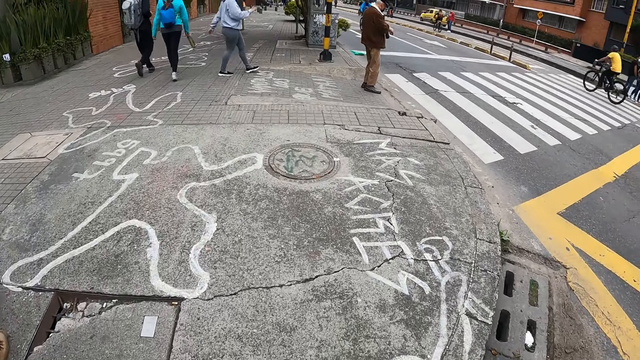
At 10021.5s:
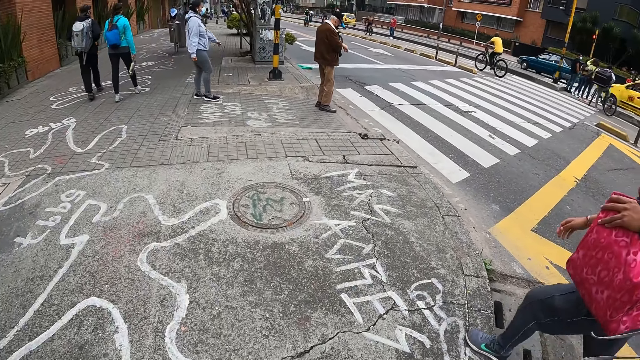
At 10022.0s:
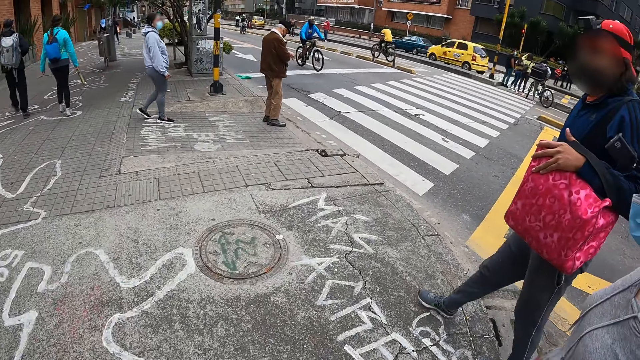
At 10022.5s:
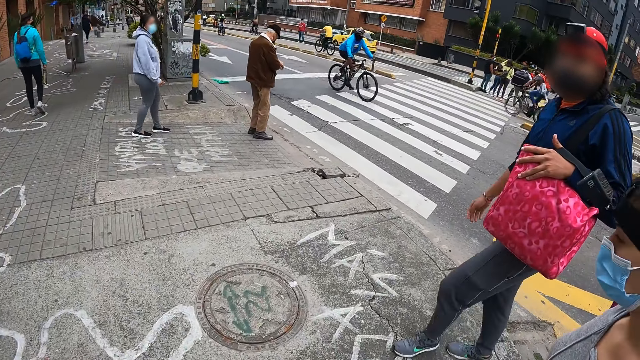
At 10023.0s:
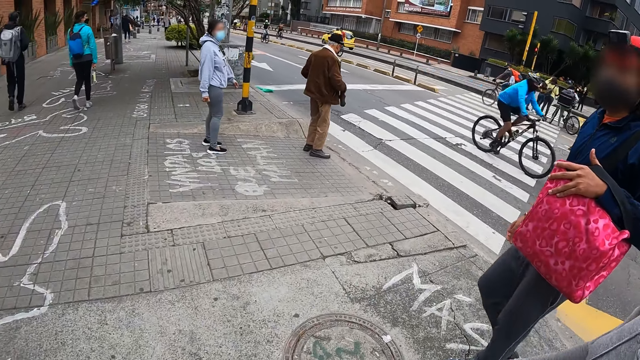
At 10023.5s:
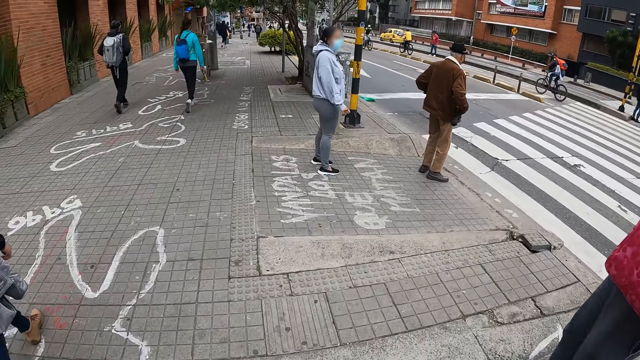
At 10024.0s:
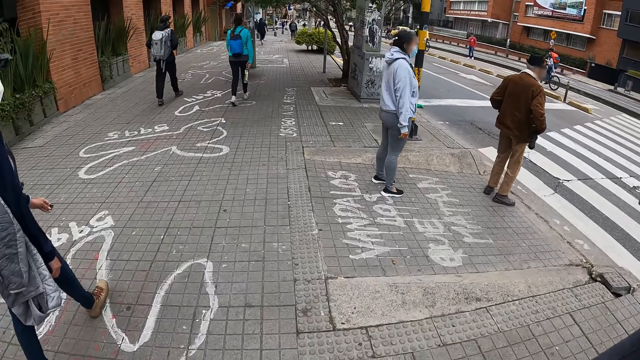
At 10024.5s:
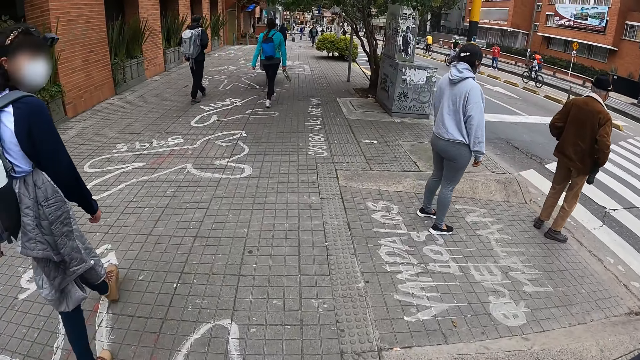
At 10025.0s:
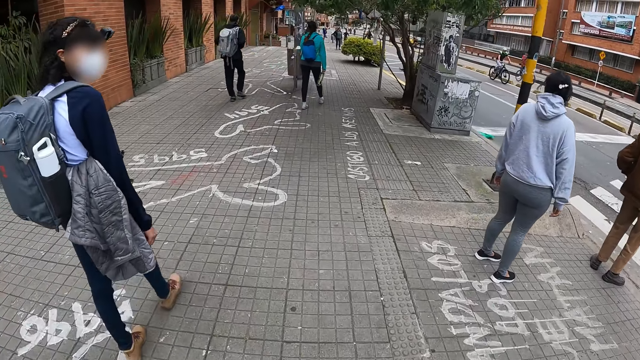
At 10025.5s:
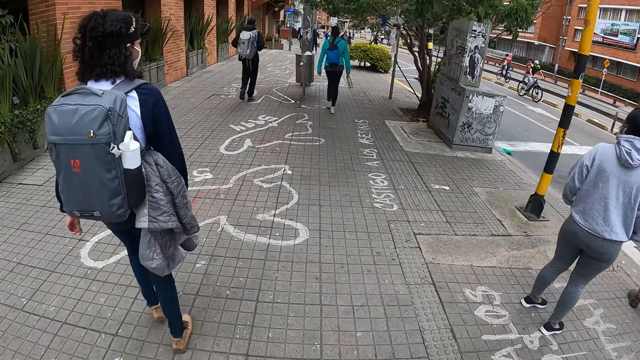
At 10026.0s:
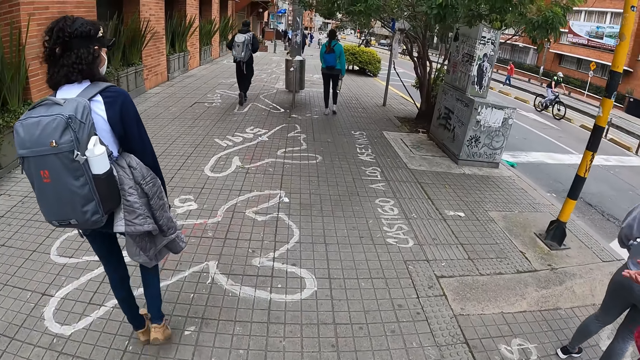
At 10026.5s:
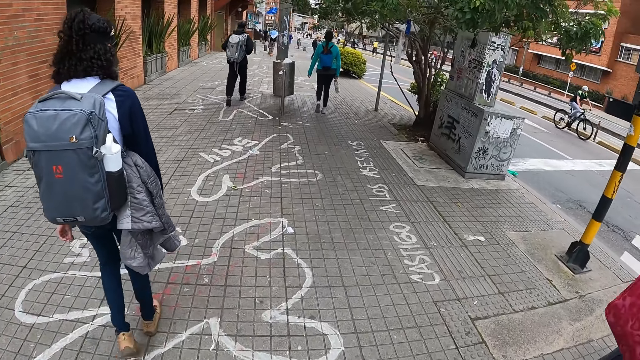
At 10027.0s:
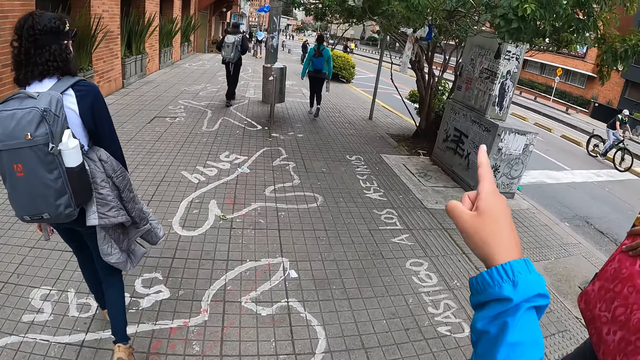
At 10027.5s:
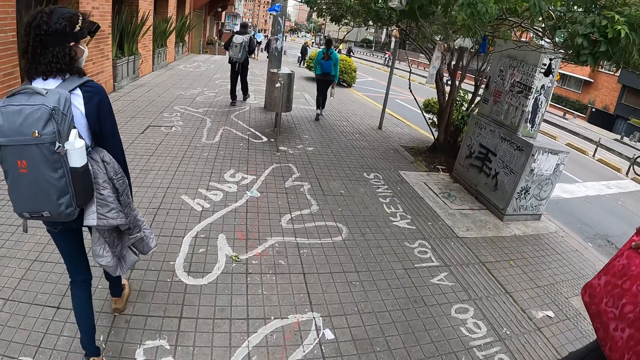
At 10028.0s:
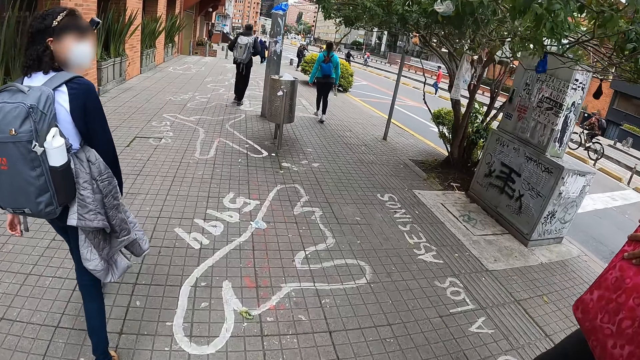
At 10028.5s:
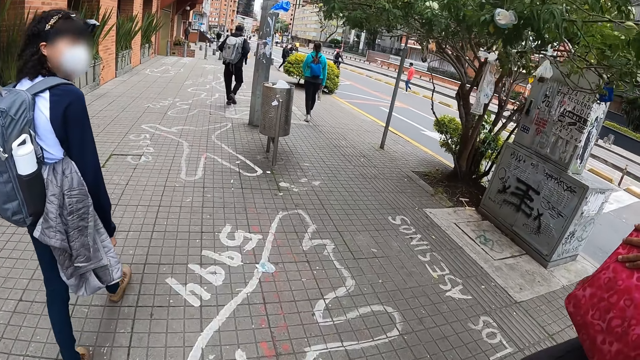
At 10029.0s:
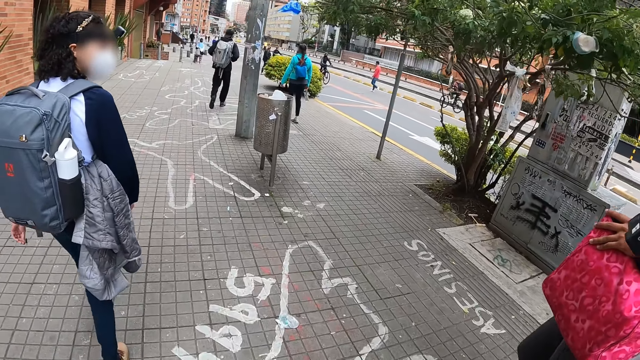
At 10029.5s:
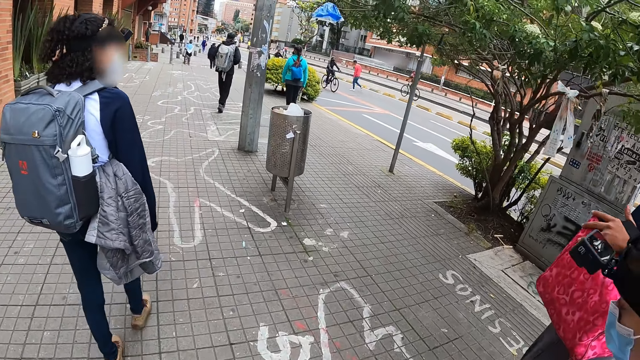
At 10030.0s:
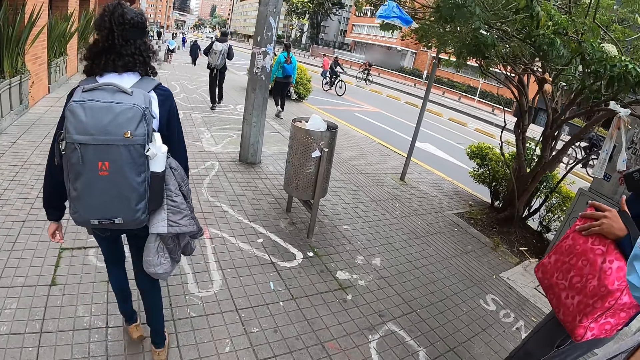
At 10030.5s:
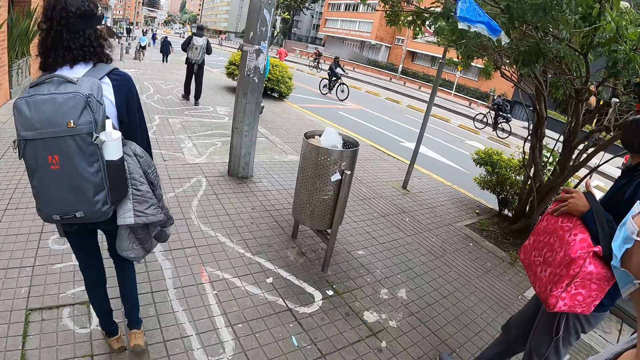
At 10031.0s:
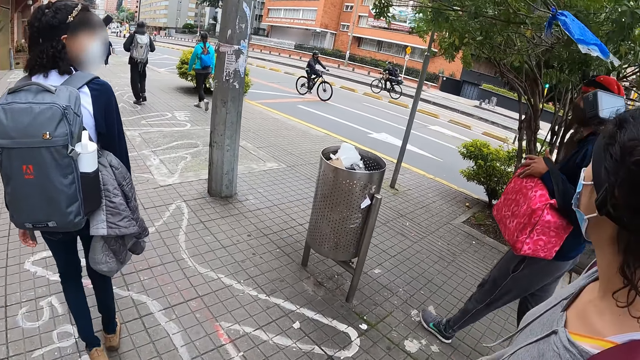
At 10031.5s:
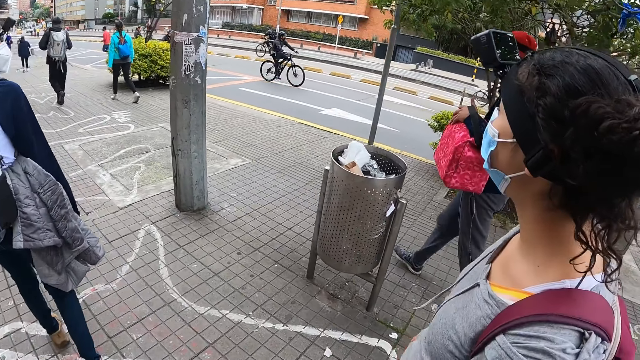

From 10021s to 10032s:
The camera wearer looks at a man. They walk along the sidewalk. They interact with a woman, another woman and another man. They point with a right hand finger. They walk along the sidewalk.

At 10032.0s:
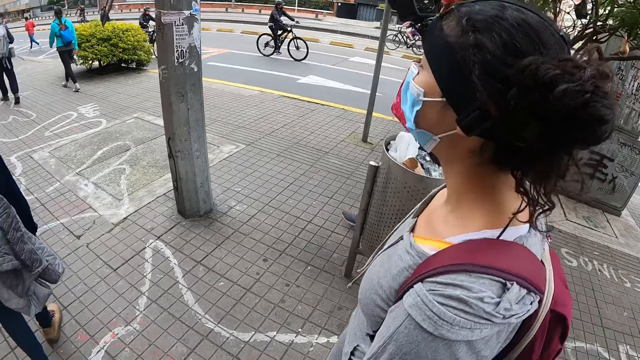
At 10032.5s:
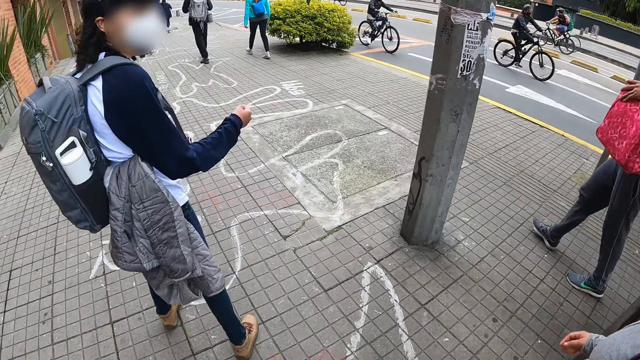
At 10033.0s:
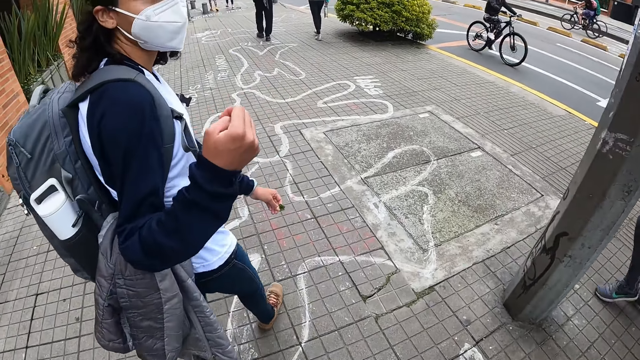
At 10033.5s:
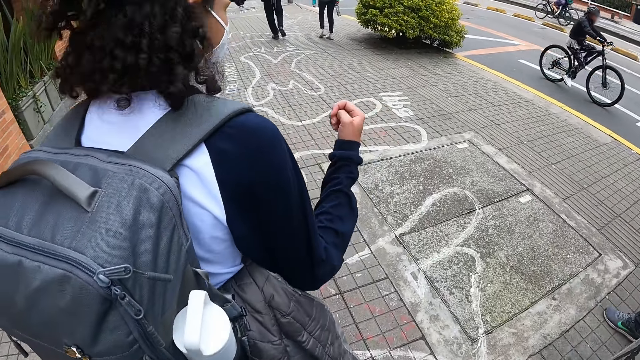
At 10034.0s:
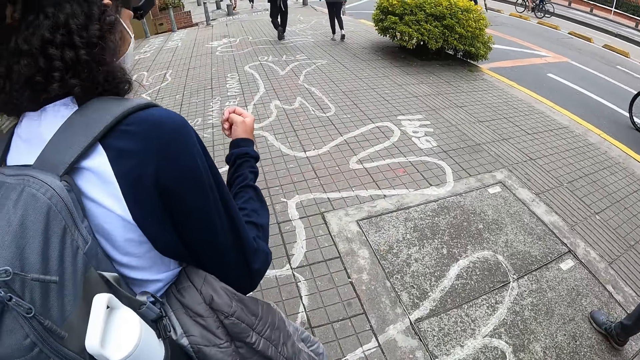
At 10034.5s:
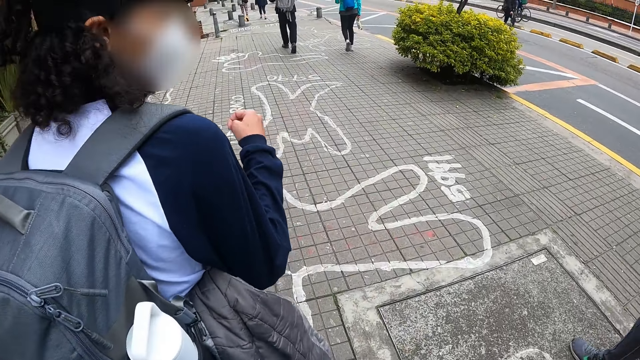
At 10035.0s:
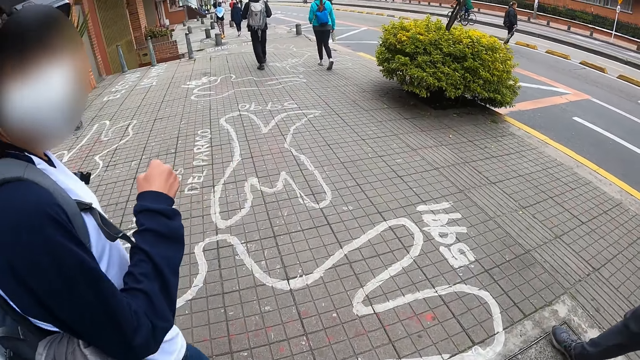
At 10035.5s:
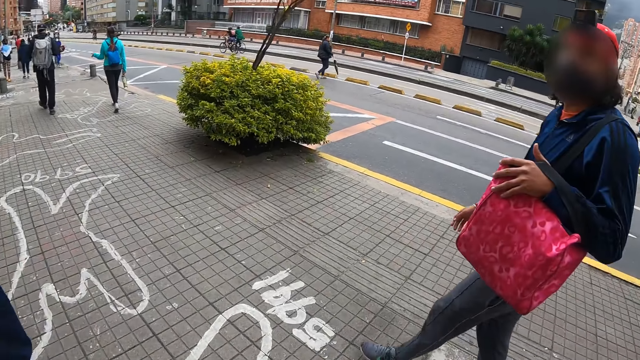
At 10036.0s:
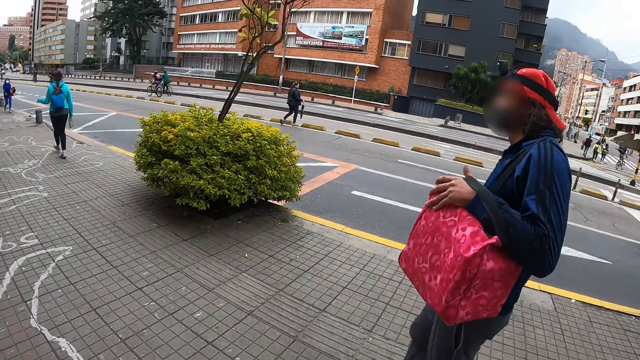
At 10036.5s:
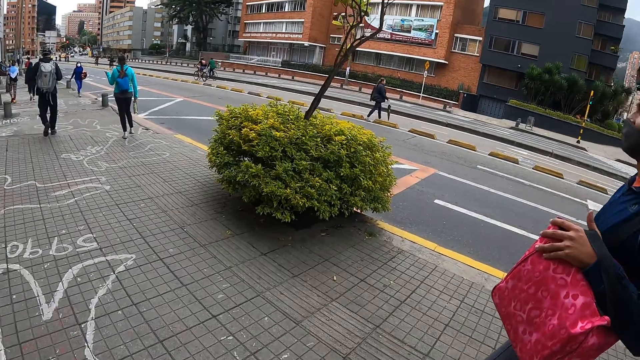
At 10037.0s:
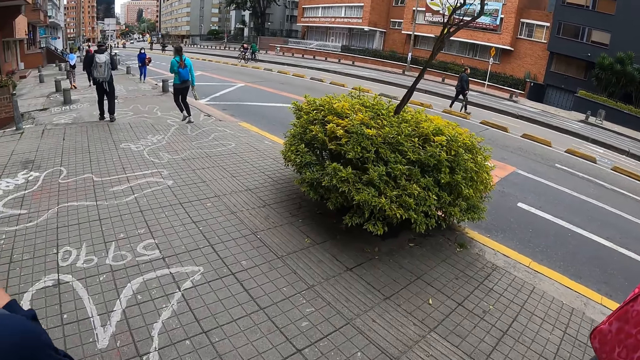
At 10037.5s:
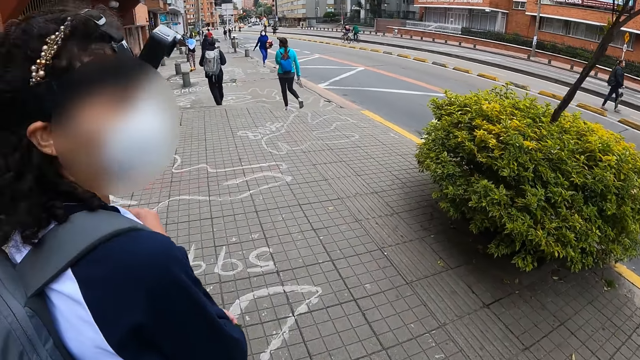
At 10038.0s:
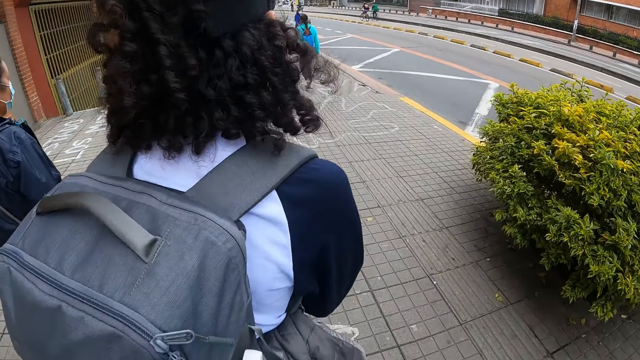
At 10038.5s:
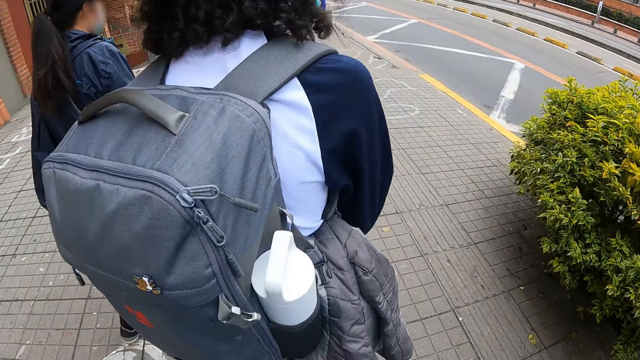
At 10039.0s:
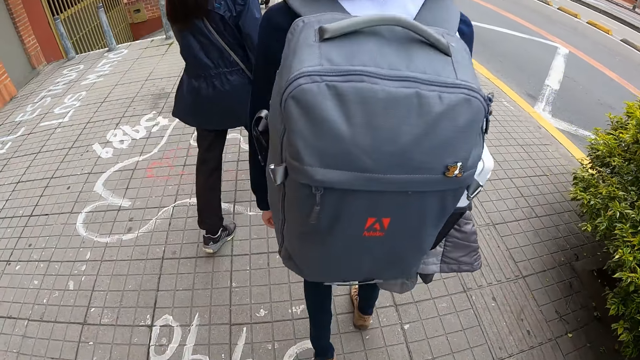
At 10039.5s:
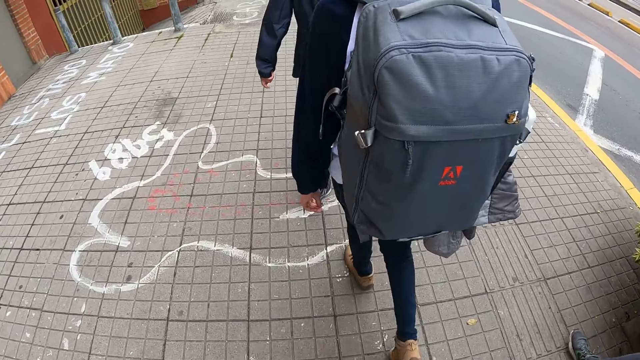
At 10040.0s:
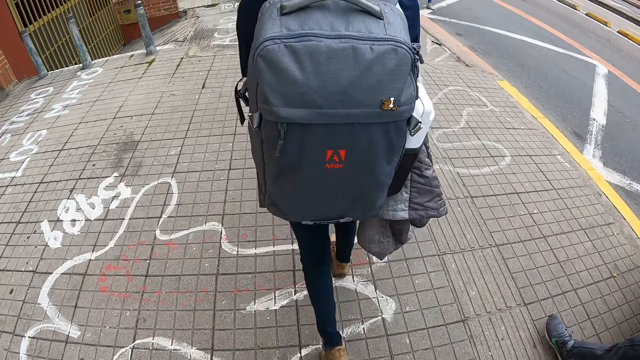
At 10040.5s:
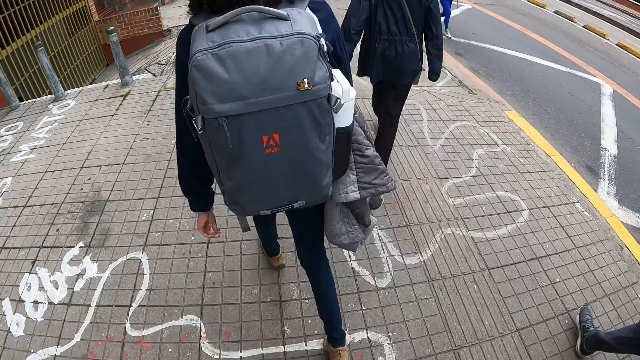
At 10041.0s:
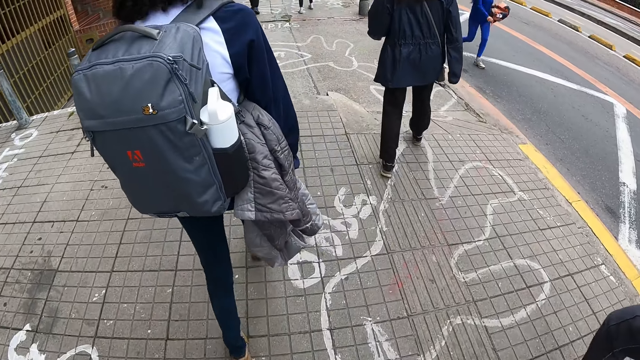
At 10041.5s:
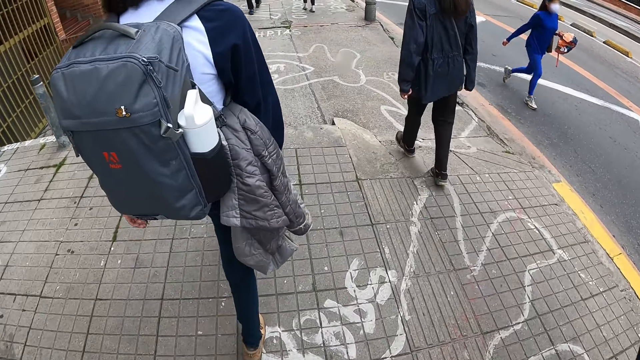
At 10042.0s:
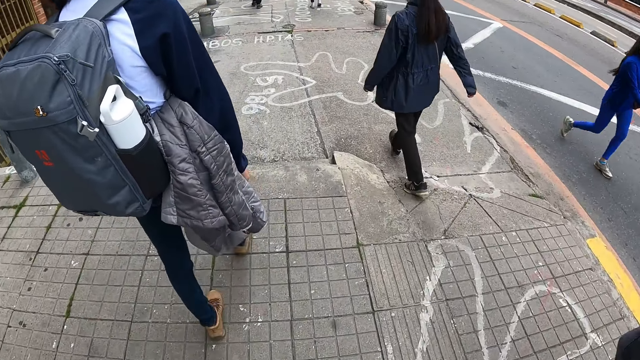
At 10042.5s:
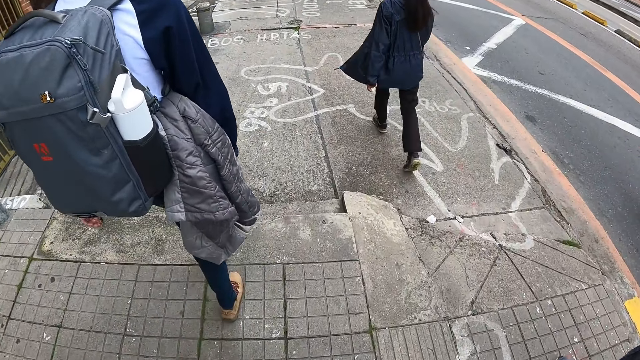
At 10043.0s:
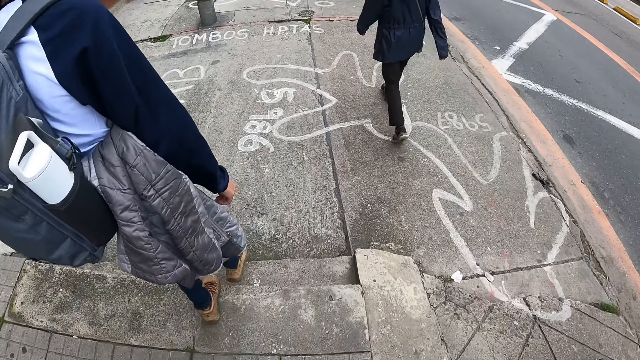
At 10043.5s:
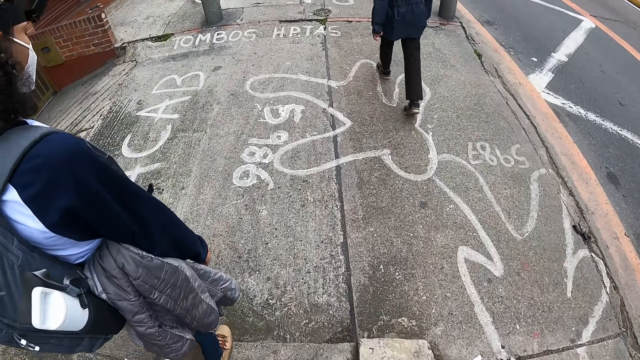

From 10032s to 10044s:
The camera wearer looks at a man. They walk along the sidewalk.
